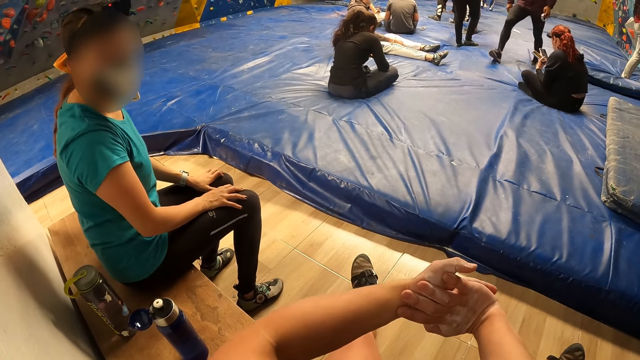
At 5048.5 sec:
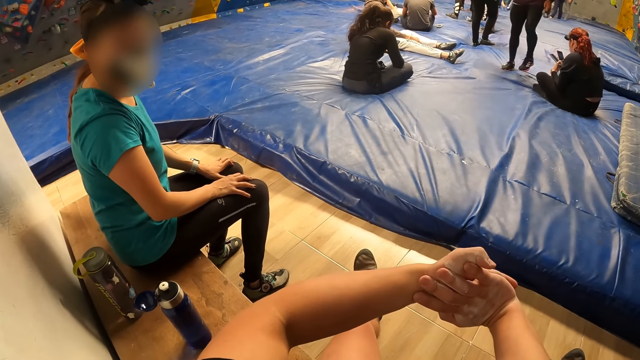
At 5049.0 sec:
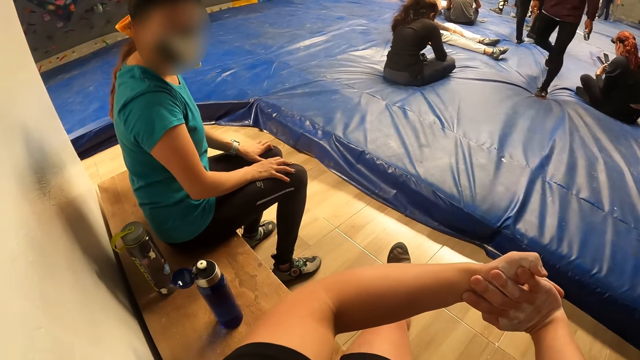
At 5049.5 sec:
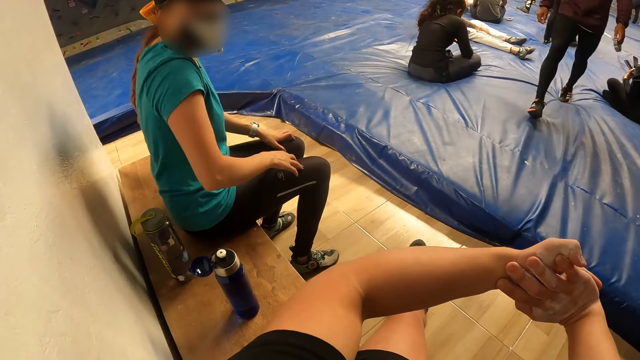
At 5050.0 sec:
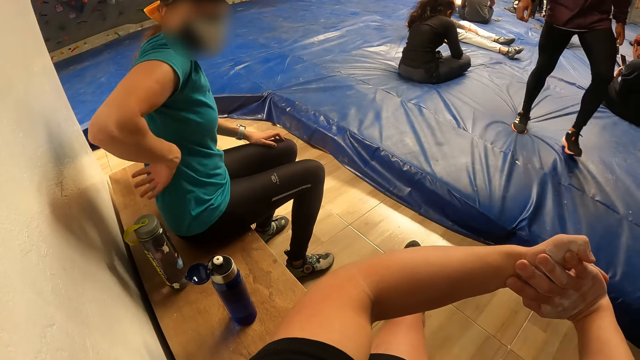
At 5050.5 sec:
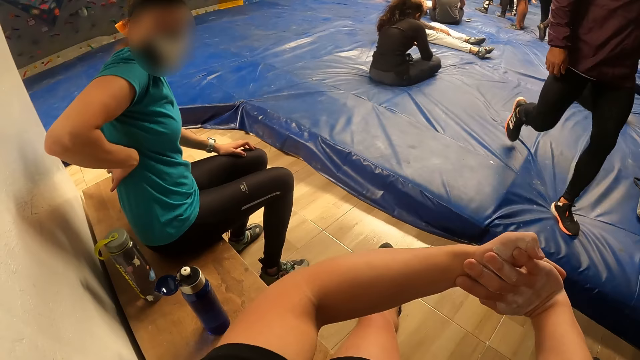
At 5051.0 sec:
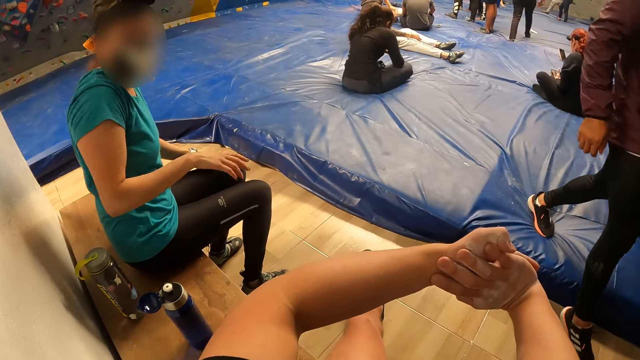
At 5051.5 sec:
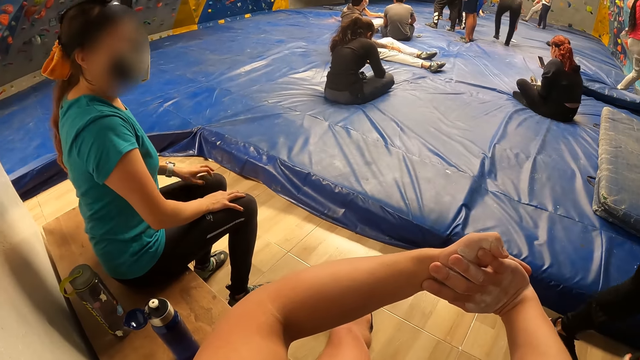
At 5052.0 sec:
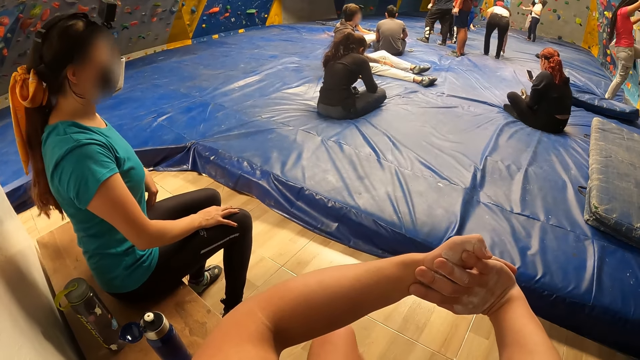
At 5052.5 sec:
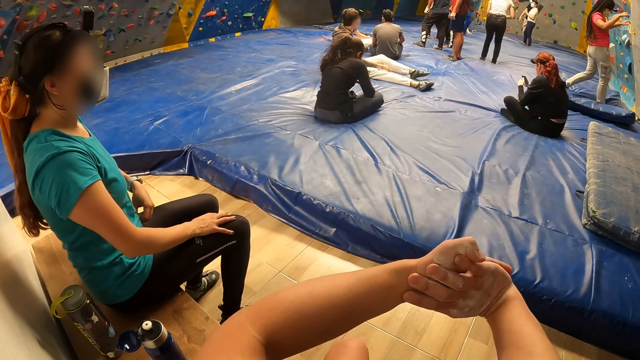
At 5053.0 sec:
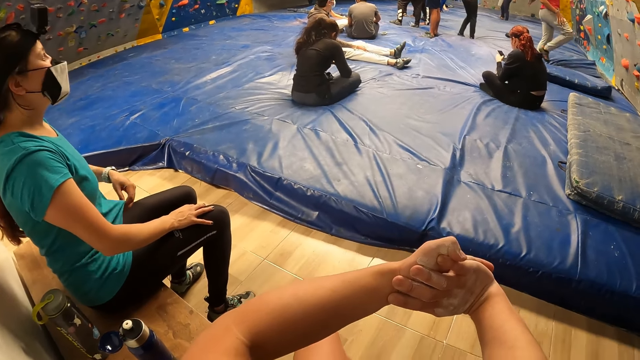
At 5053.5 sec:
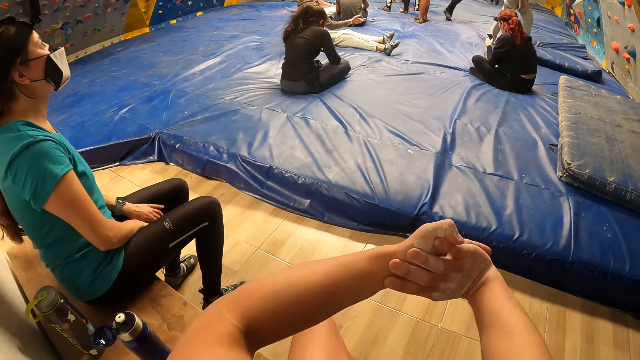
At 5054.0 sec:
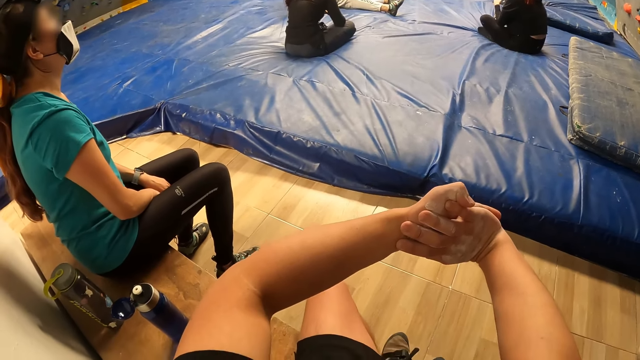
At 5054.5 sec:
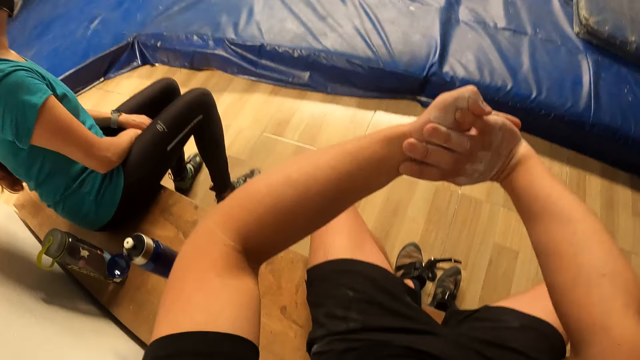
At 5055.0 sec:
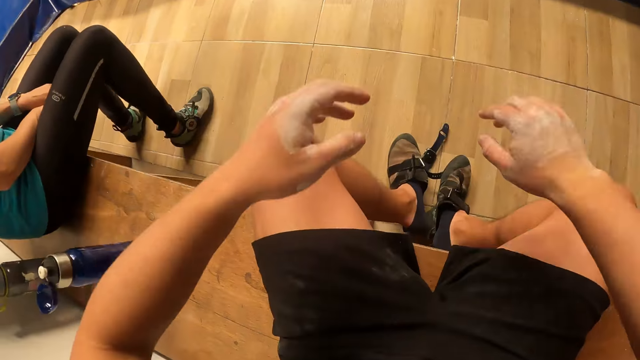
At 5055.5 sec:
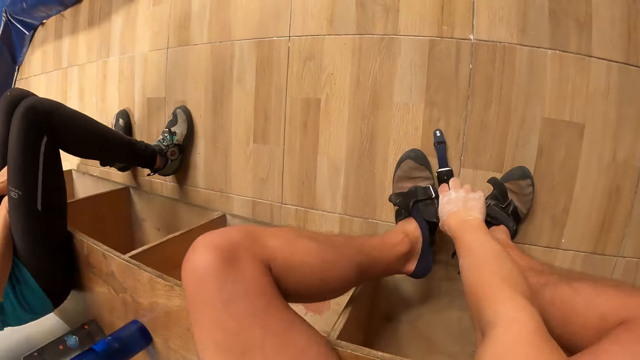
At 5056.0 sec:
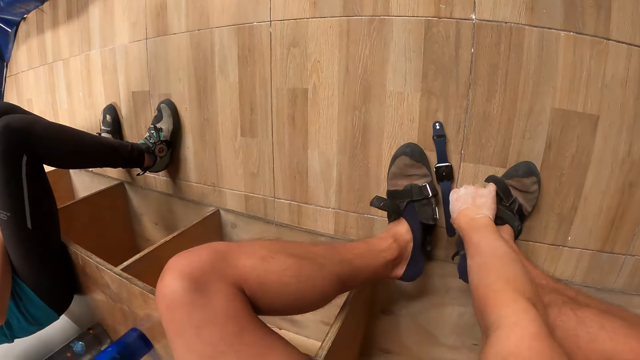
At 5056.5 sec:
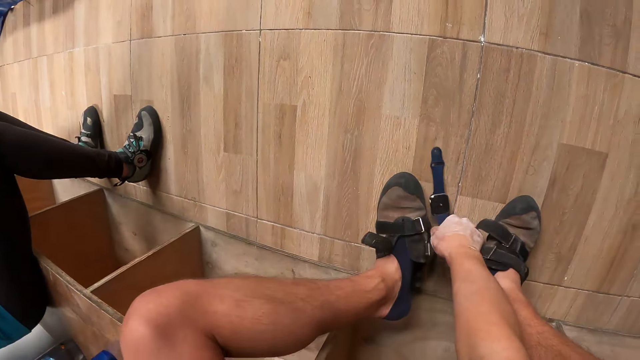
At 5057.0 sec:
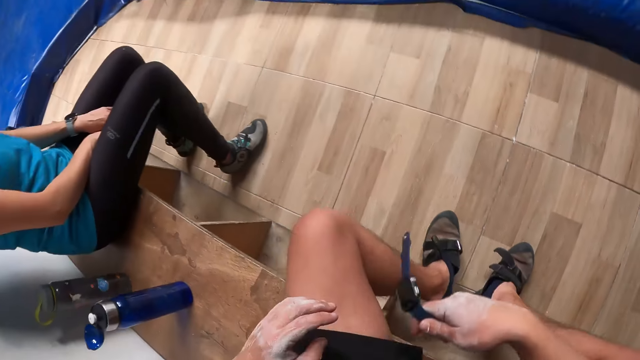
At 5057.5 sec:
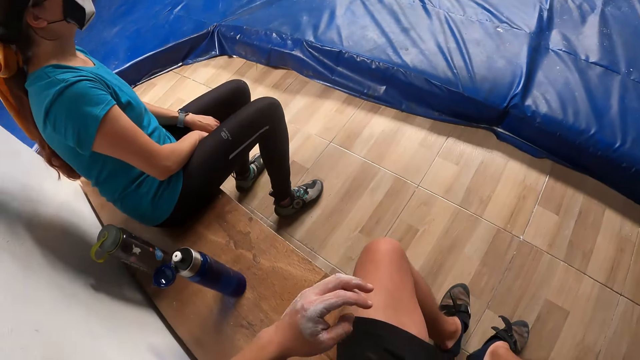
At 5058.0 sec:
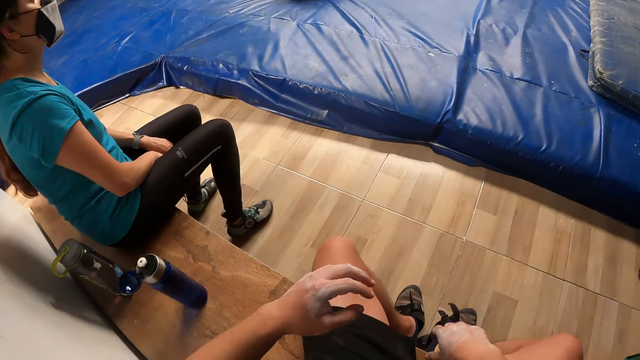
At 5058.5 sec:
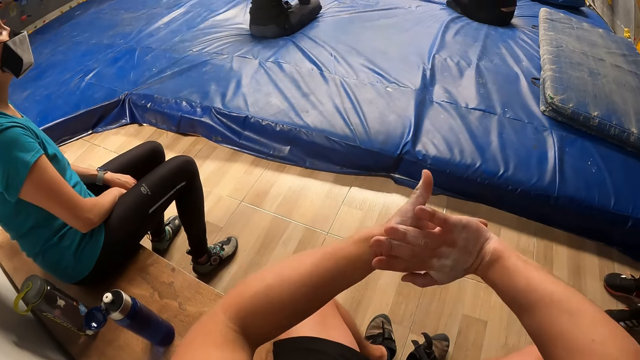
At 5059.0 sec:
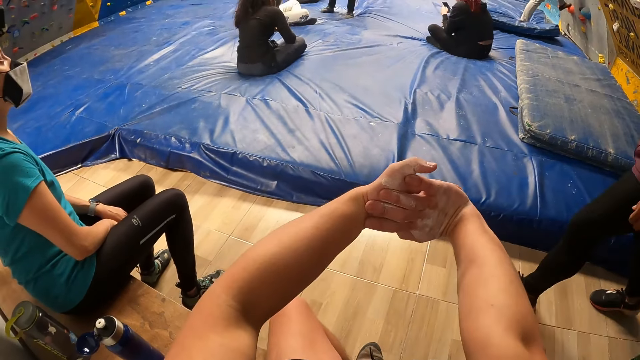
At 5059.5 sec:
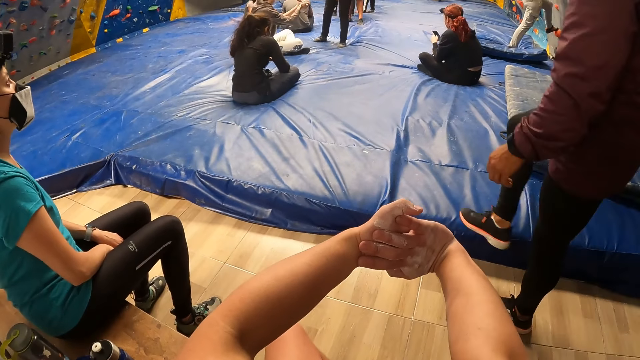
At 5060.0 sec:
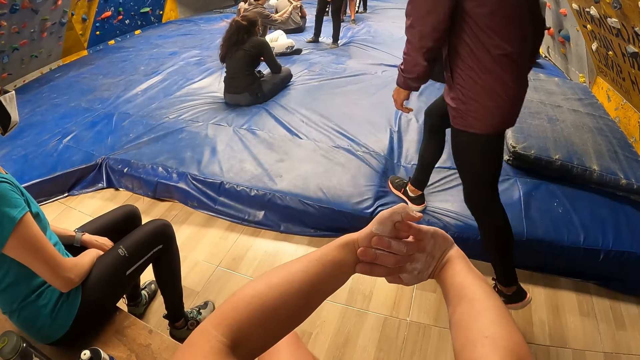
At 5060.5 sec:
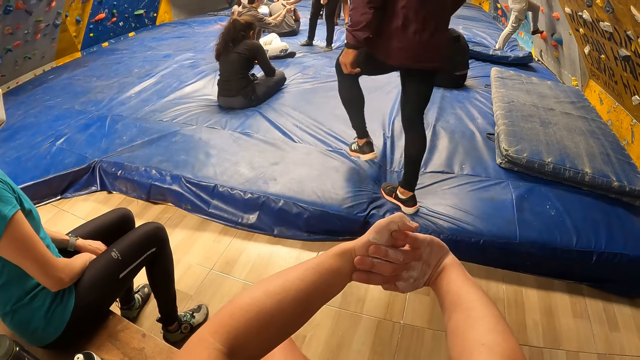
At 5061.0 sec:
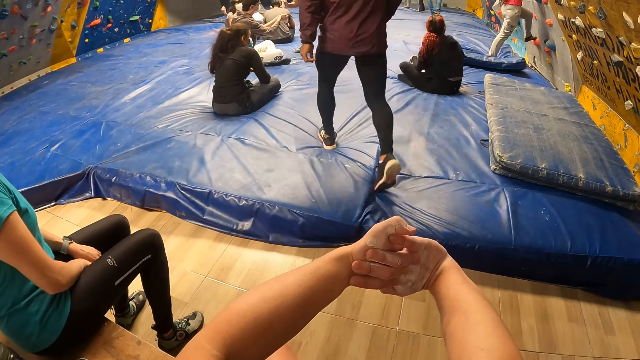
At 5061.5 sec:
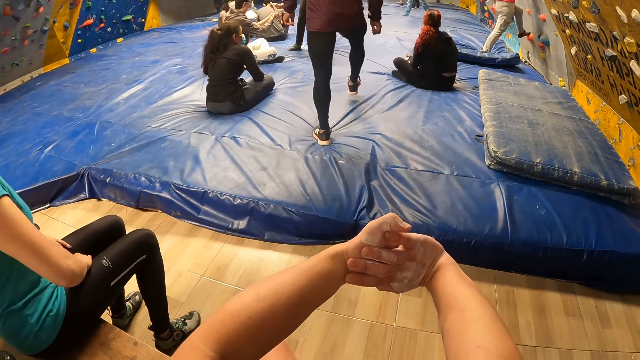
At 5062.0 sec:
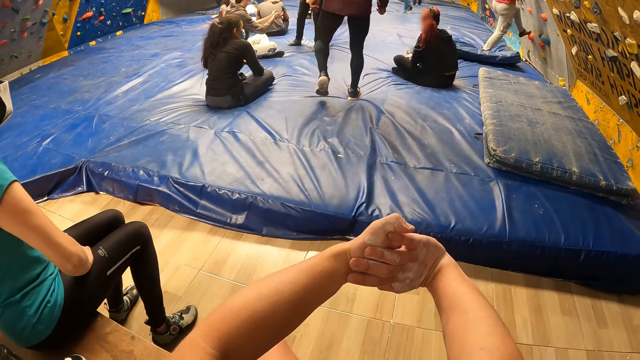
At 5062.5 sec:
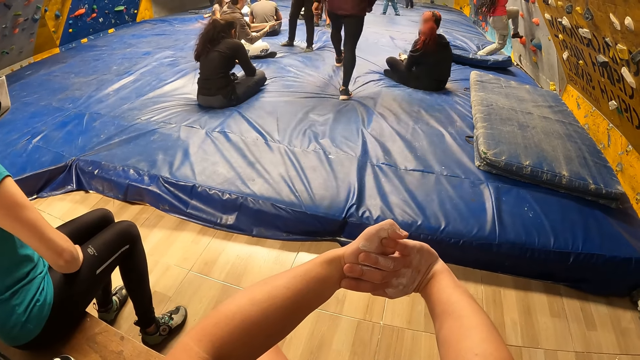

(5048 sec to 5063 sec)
The camera wearer stretches hands. He looks around. He stretches hands. He picks up the wrist watch from the floor with his right hand. He places the watch on the lap. He pushes the leg in the shoe. He flexes his hands. He stretches hands.

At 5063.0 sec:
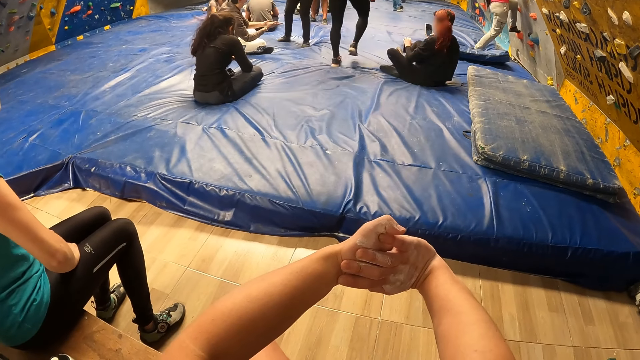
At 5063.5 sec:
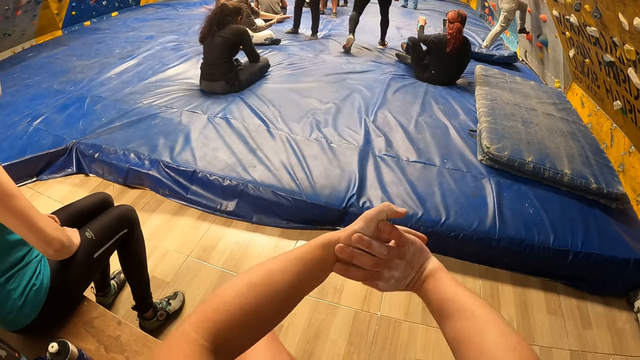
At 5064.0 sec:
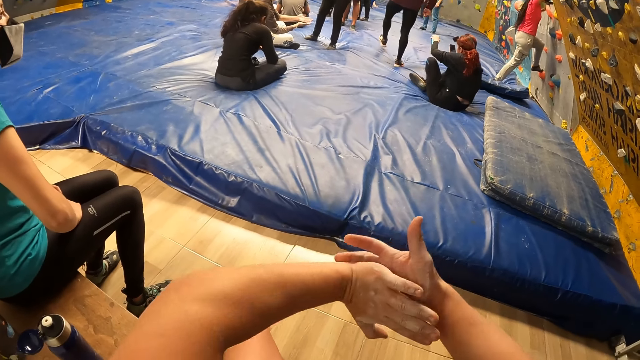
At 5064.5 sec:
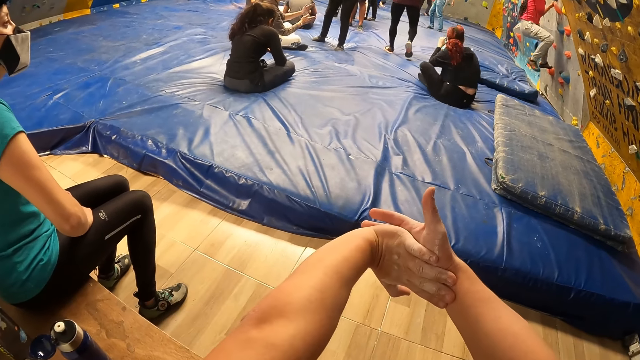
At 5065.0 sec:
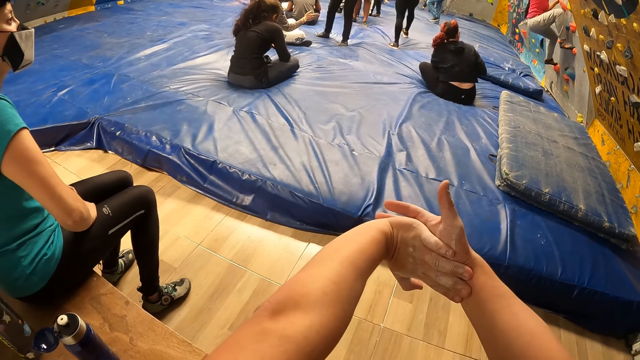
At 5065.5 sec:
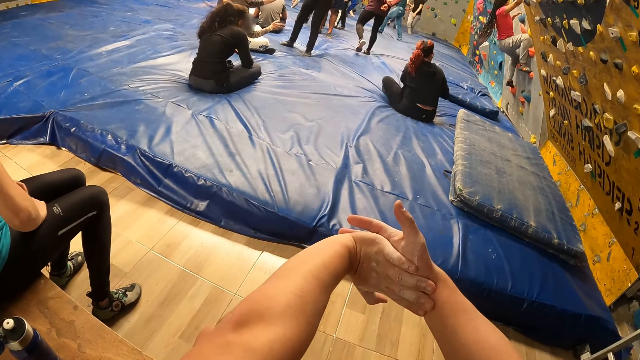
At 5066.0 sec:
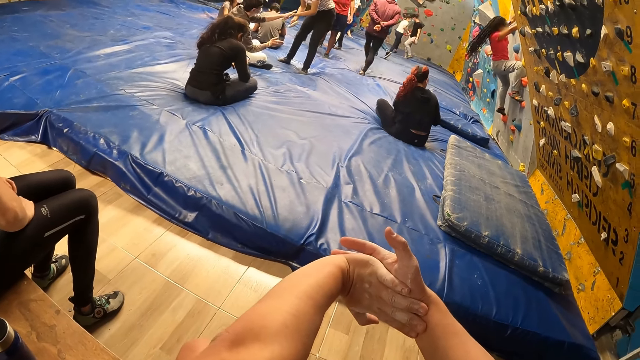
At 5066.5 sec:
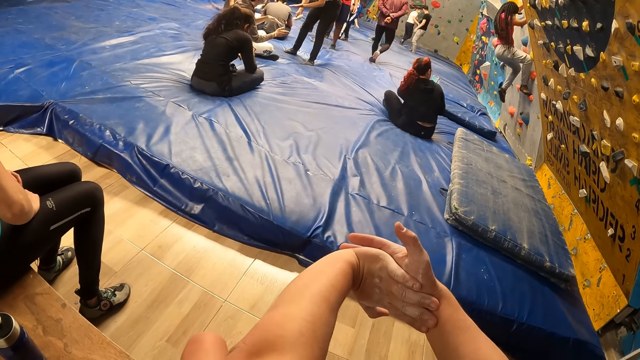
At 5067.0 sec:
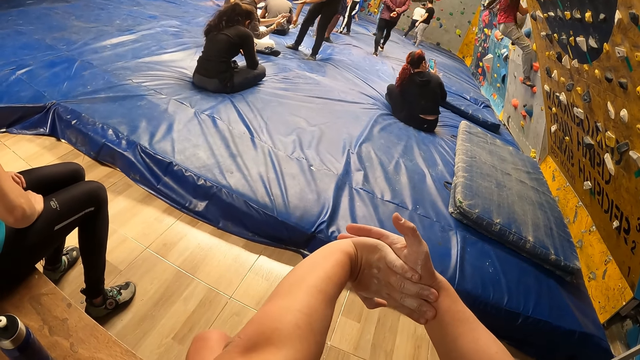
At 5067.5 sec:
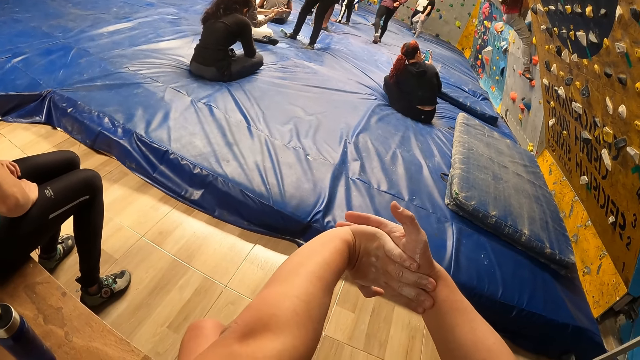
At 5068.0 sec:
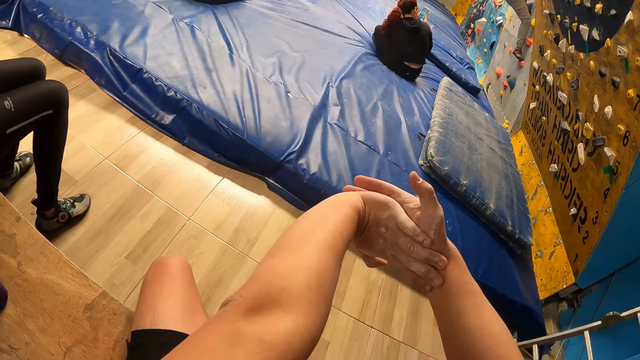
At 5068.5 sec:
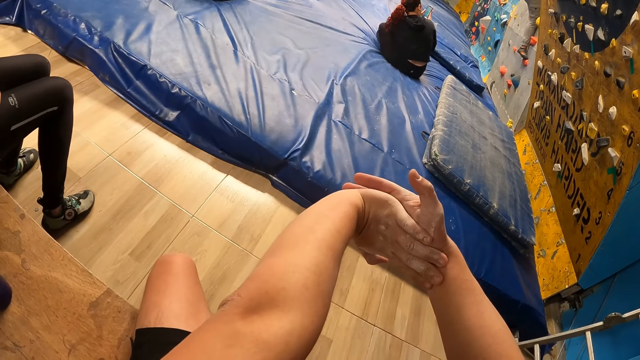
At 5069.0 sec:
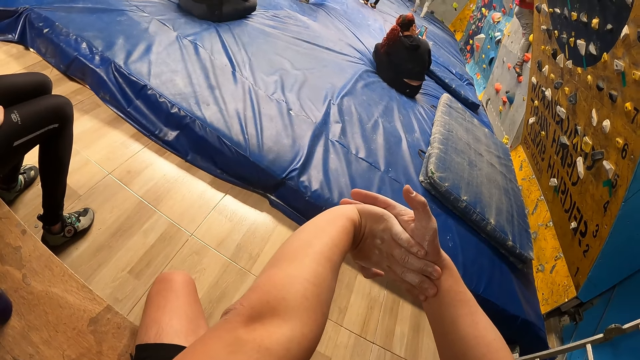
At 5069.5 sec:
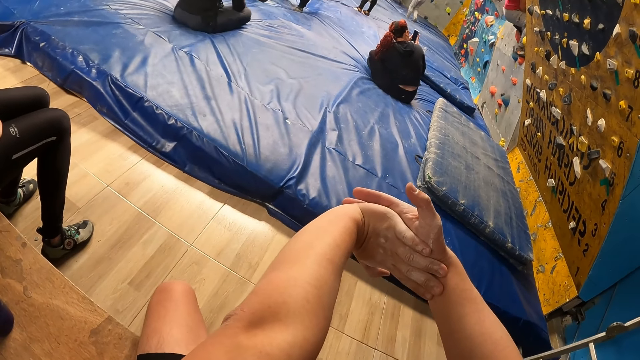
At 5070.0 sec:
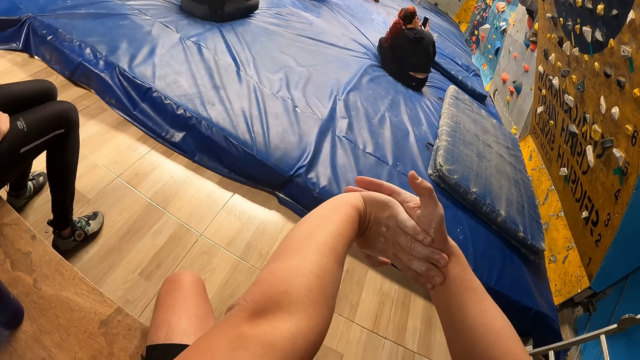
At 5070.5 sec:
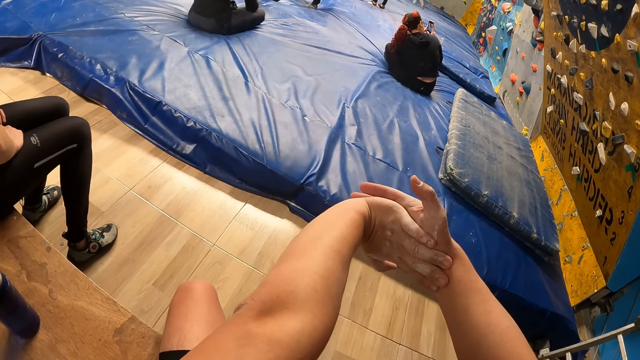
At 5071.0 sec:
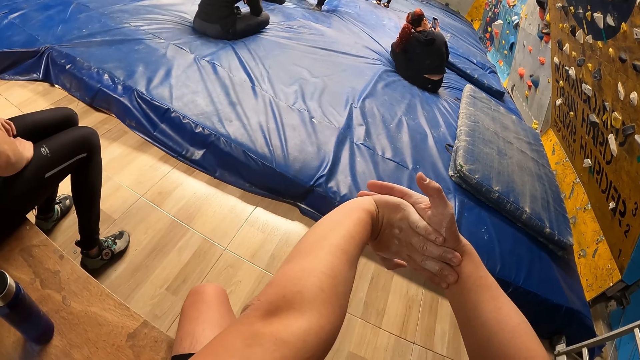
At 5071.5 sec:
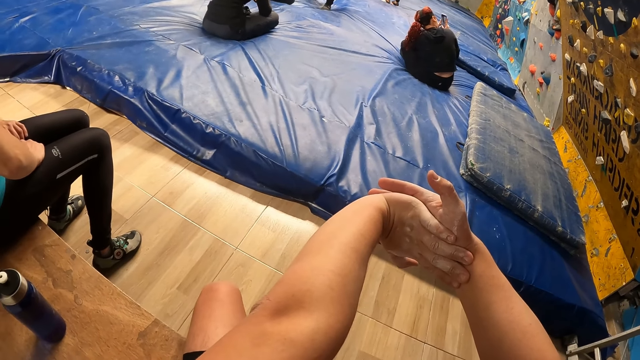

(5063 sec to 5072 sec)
The camera wearer looks at the wall. They stretch hands.
